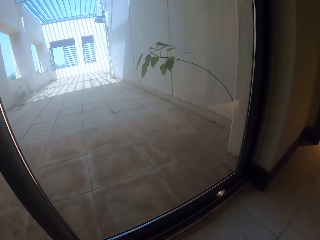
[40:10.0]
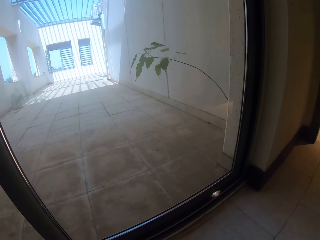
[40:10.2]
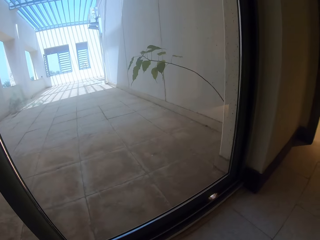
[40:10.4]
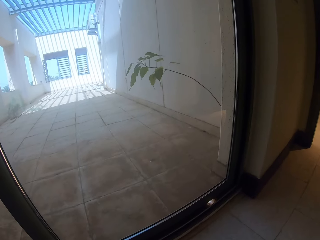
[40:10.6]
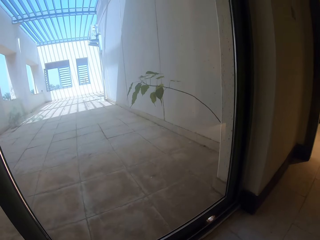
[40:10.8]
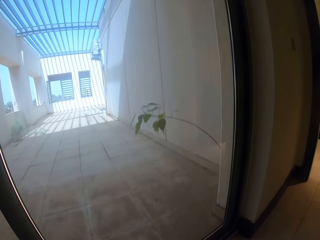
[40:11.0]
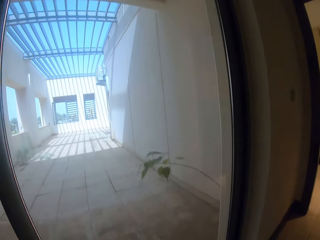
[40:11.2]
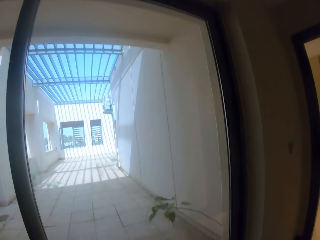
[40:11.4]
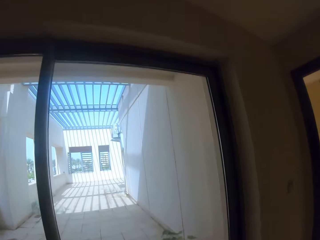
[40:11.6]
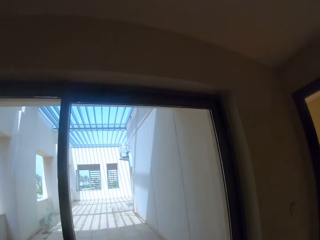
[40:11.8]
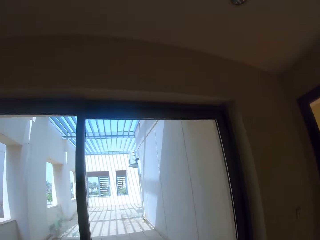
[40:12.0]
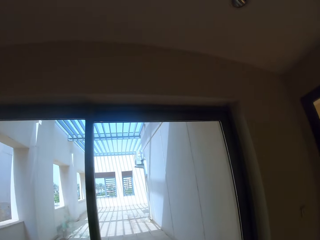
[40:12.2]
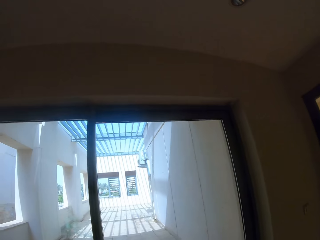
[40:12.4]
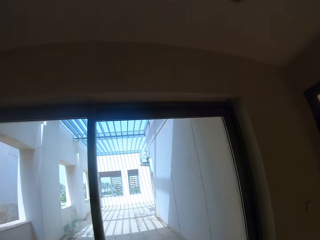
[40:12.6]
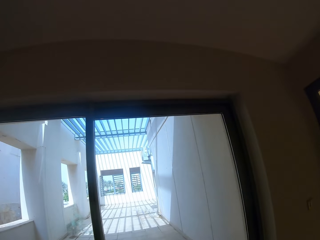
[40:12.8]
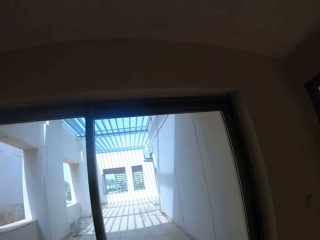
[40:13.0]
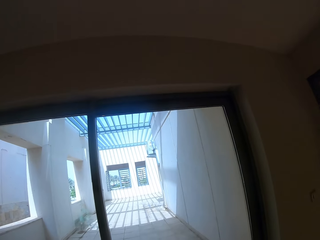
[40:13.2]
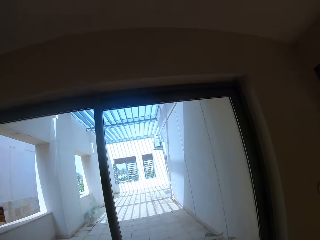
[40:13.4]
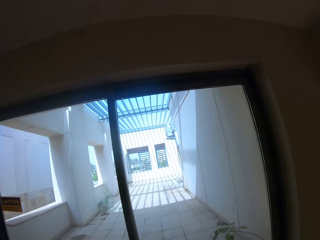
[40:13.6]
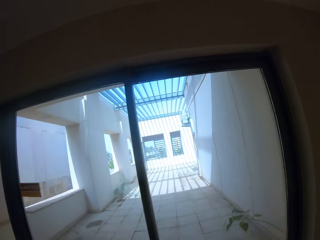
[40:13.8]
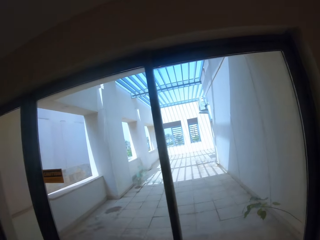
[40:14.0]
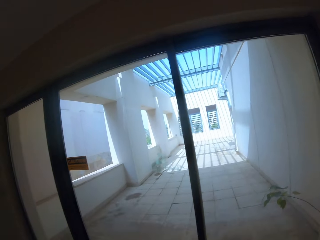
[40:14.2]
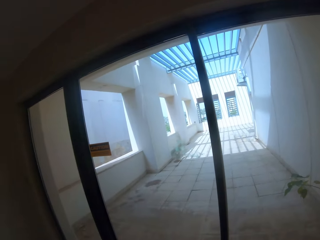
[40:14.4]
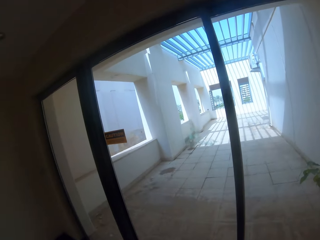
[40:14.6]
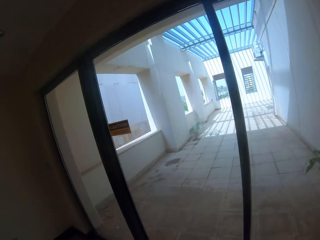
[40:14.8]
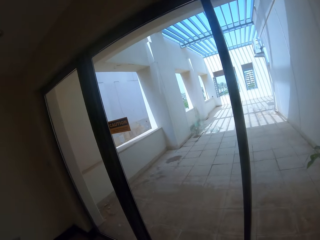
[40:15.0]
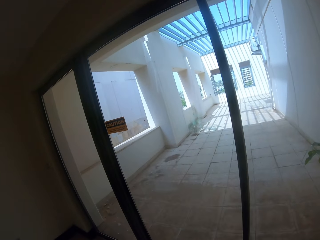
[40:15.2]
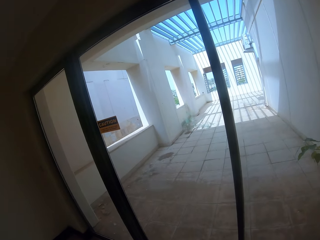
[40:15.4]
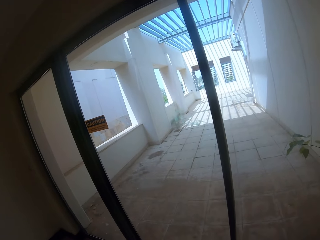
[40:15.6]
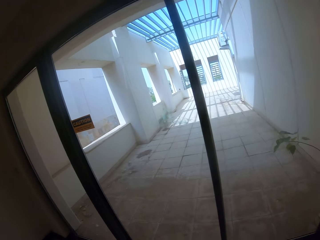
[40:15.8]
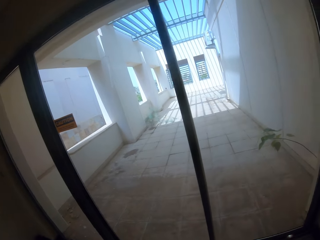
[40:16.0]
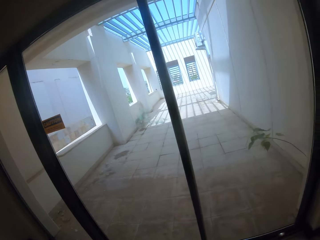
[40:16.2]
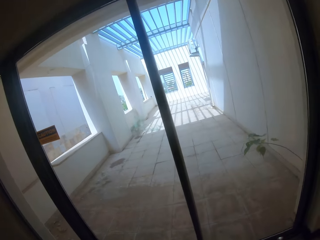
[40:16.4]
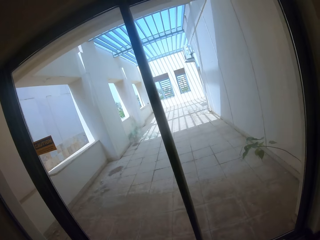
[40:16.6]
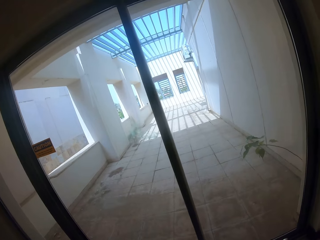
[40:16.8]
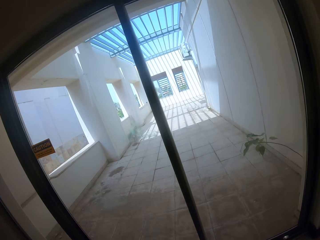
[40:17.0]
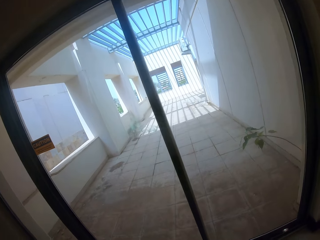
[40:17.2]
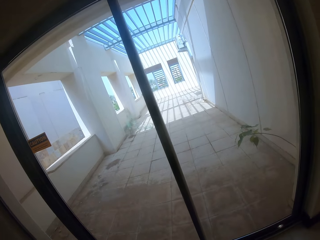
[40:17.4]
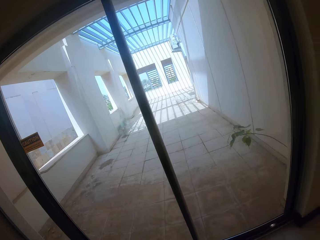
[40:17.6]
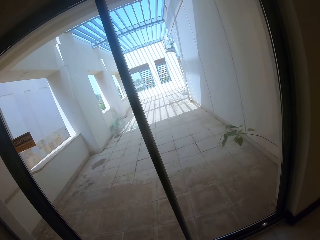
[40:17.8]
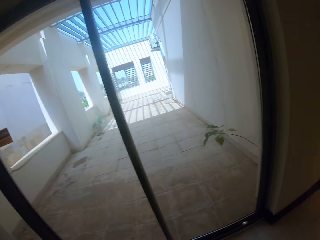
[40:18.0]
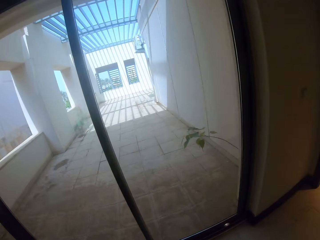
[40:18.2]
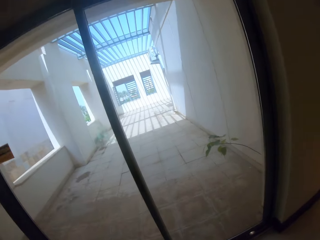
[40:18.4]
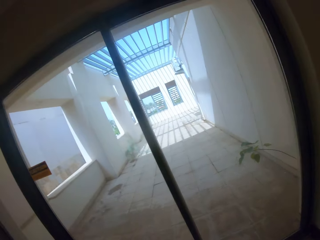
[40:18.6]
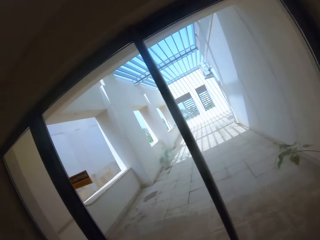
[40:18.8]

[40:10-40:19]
The camera wearer picks up the cat. They look outside the glass door.

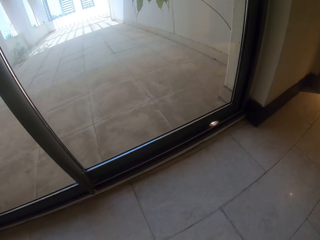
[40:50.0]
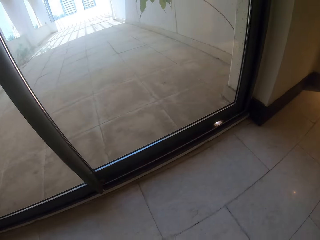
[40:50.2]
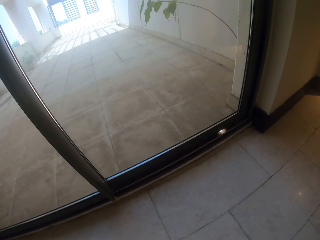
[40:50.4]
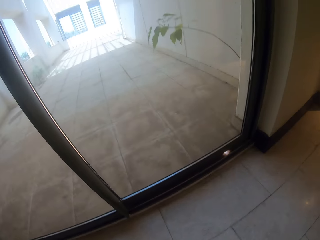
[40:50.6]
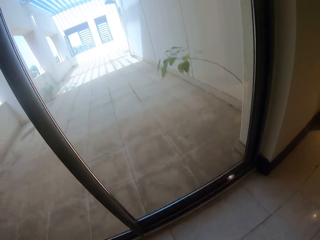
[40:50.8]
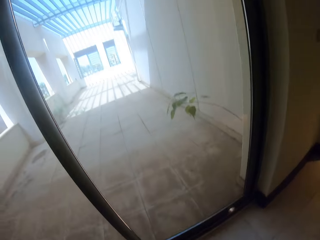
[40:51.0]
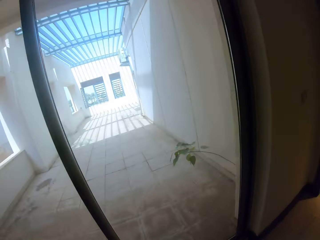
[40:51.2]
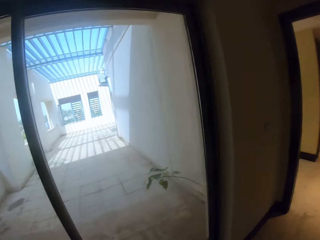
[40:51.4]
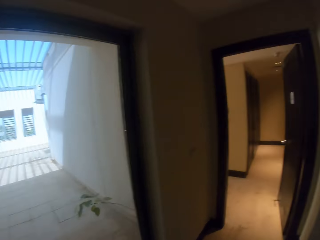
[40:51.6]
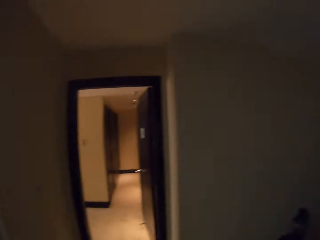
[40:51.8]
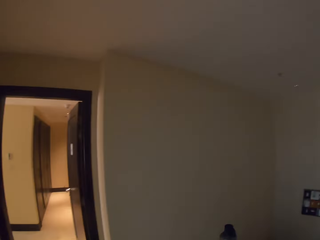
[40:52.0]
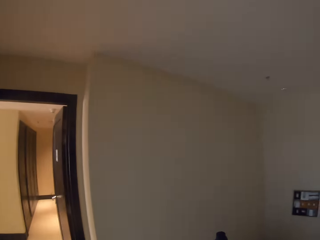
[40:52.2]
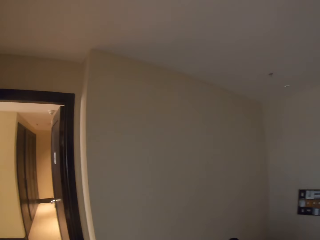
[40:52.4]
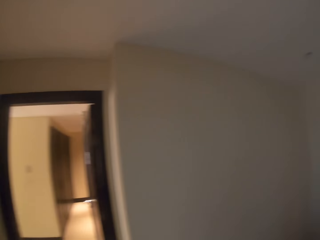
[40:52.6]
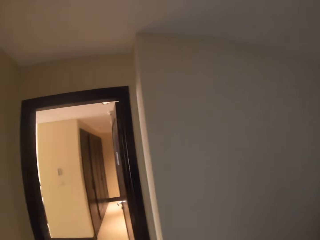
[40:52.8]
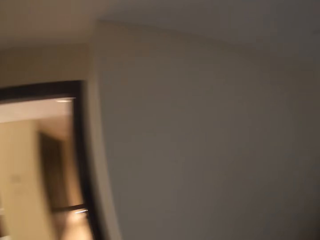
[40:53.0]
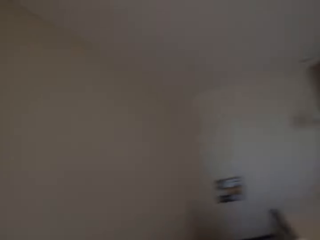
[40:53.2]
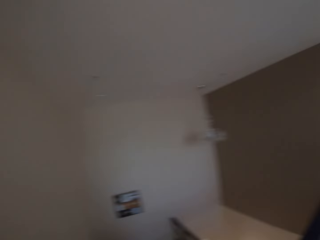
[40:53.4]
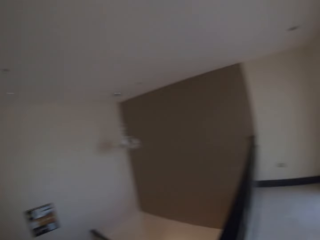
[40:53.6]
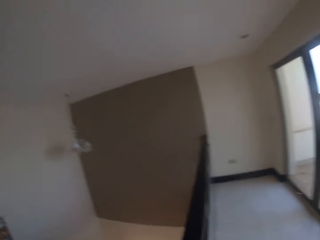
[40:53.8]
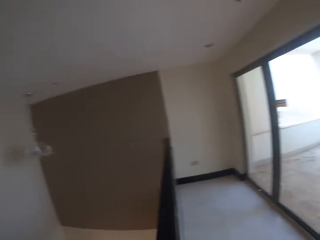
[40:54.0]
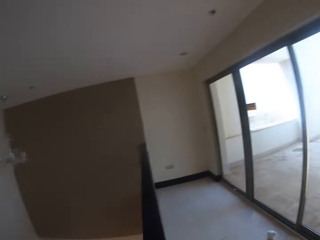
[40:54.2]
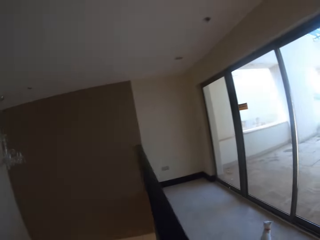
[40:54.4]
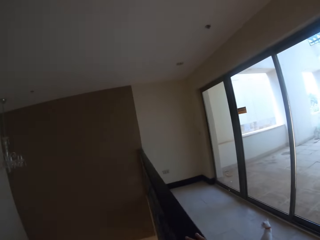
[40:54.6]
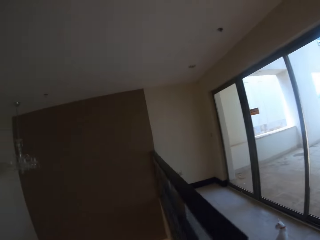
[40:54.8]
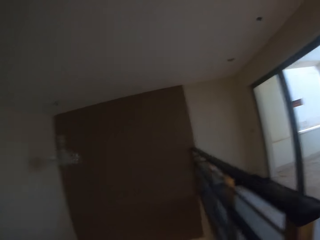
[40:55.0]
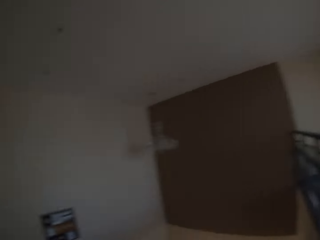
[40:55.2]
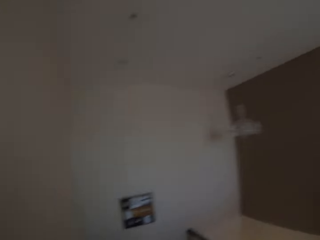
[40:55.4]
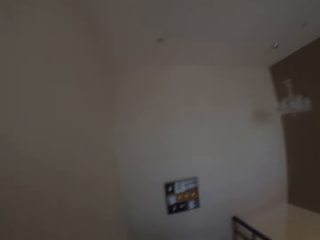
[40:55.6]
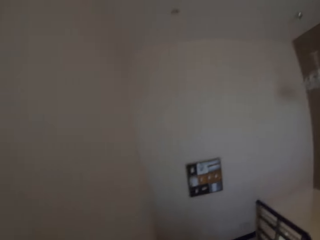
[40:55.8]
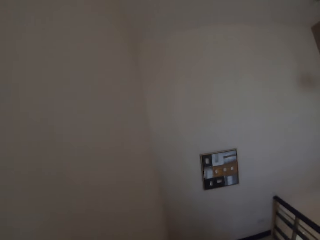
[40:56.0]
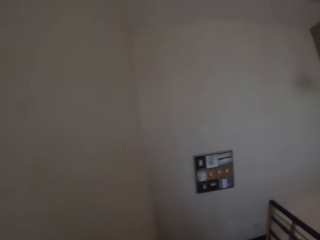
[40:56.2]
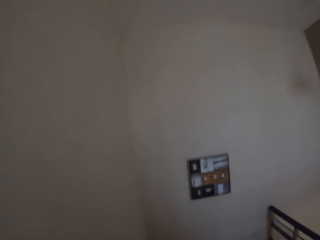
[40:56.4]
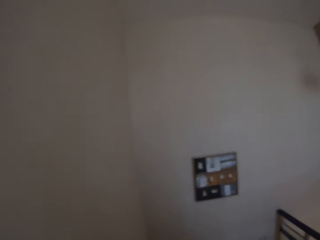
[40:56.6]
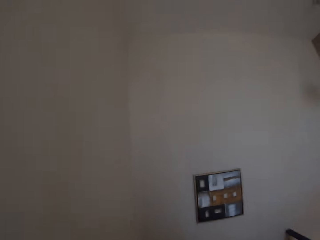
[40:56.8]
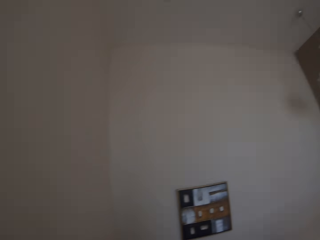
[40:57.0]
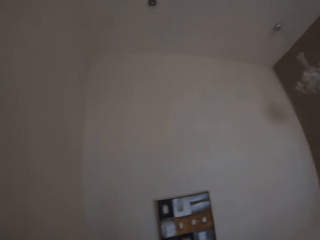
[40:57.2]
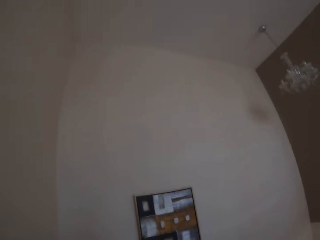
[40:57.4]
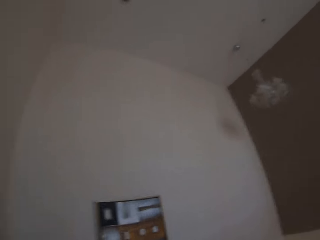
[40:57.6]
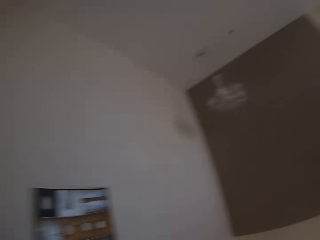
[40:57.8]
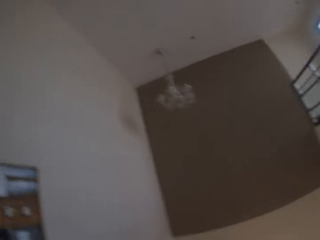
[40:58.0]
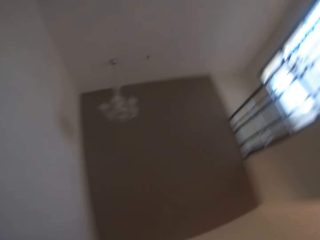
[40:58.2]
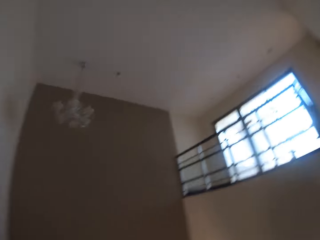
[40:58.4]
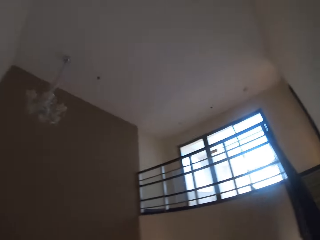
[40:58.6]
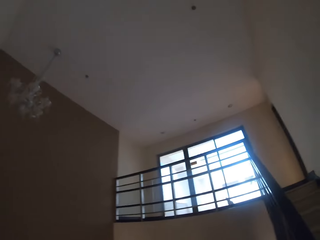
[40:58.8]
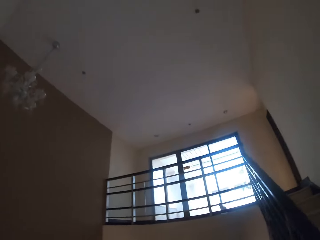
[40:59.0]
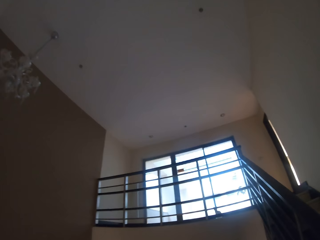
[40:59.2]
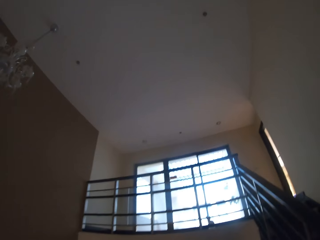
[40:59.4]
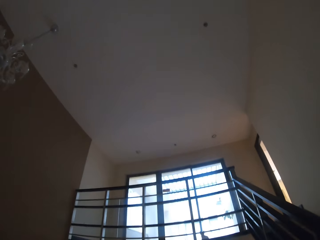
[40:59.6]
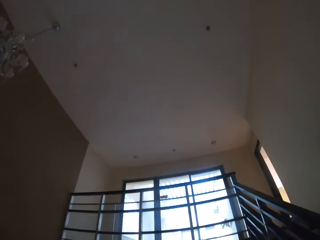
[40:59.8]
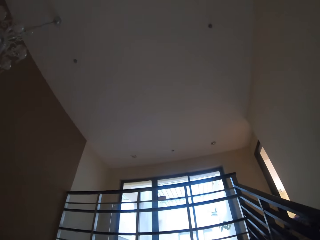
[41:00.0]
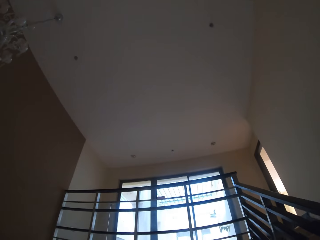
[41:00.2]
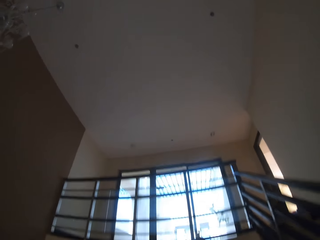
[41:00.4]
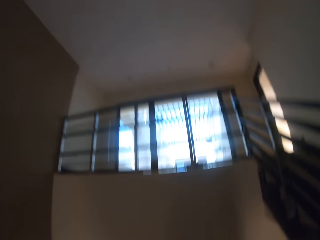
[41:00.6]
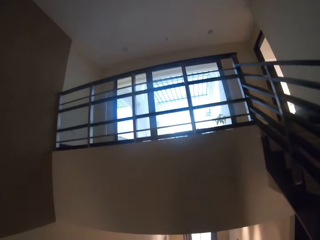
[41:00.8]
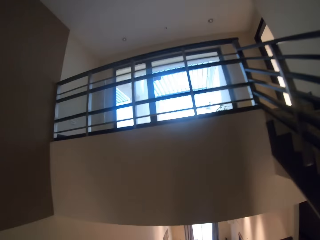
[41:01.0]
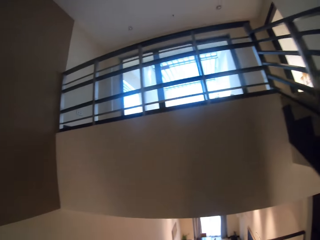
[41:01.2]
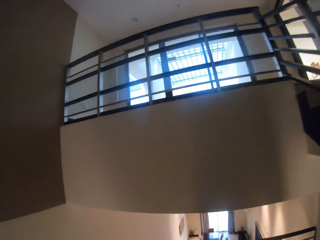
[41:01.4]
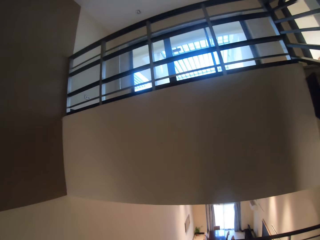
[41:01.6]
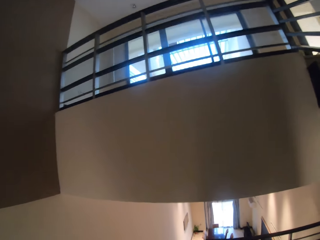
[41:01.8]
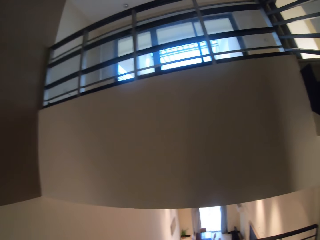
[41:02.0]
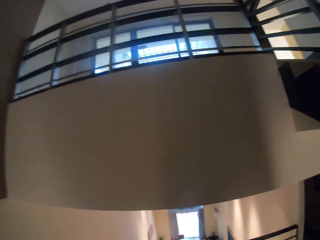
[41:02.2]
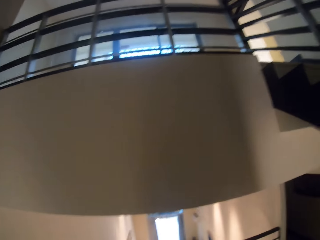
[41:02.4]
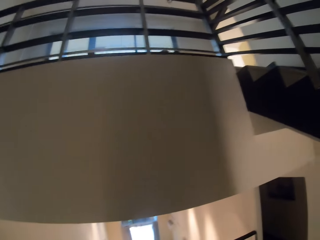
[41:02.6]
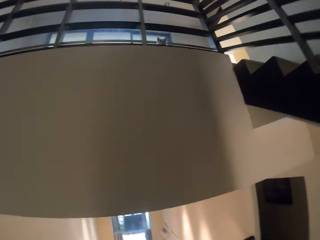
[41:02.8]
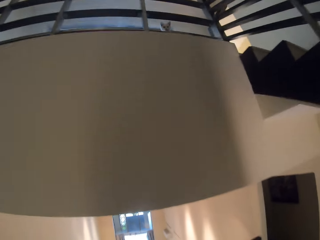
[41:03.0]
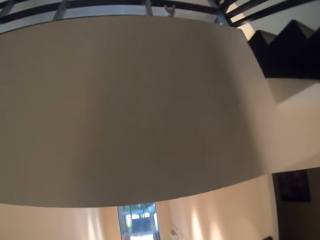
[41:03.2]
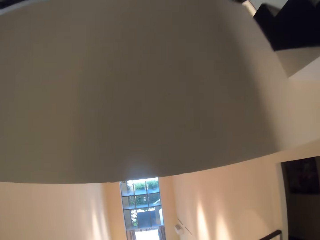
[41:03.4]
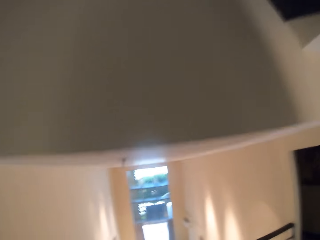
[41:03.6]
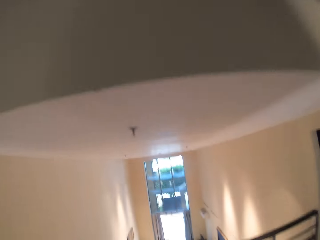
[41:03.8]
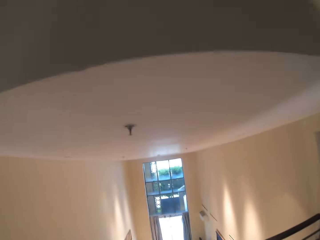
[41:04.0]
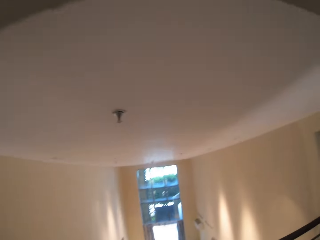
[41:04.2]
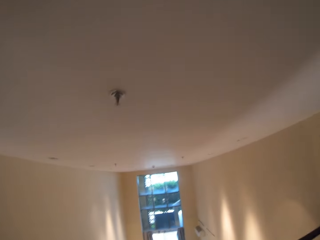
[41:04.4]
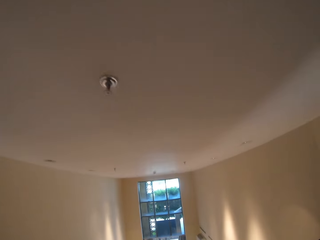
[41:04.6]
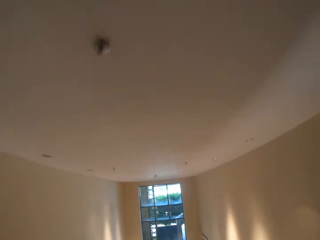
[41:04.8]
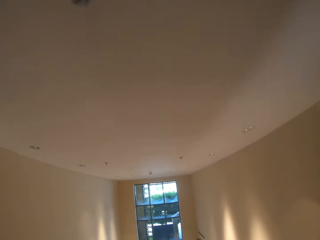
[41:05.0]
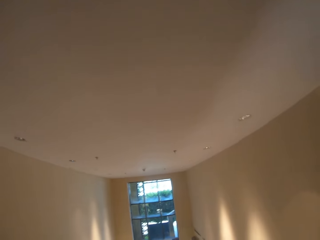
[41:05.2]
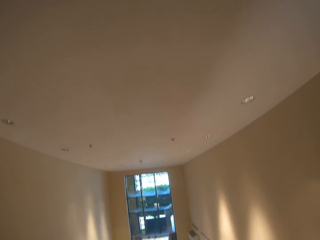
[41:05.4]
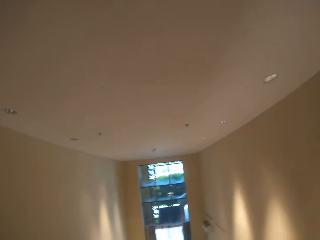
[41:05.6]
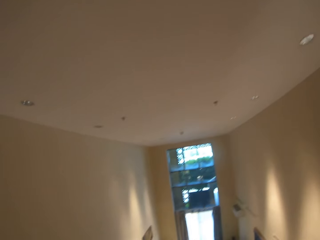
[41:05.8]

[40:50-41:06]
The camera wearer looks around. They move around the building down the stairs. They talk to a man.
